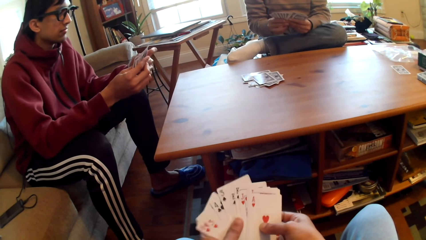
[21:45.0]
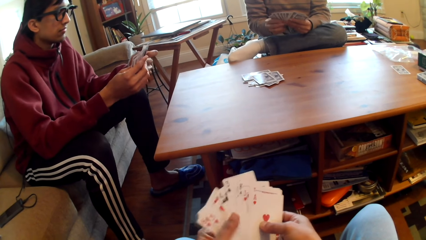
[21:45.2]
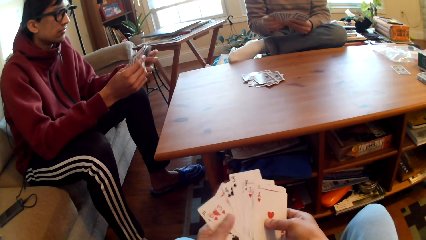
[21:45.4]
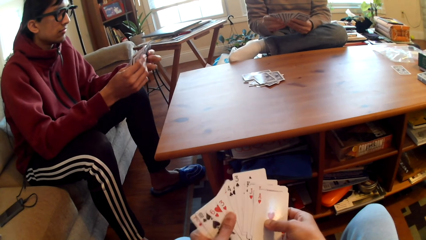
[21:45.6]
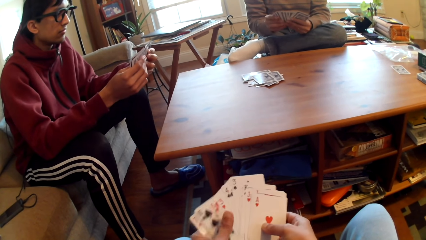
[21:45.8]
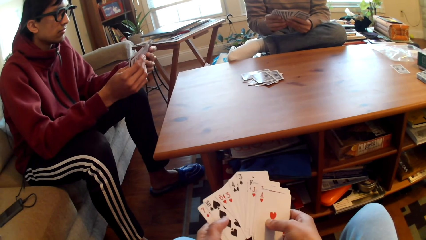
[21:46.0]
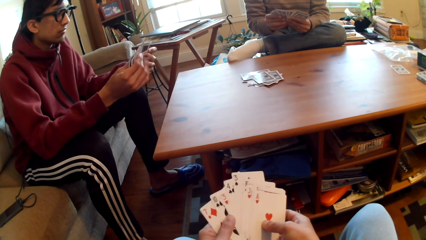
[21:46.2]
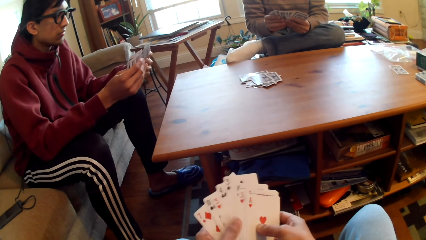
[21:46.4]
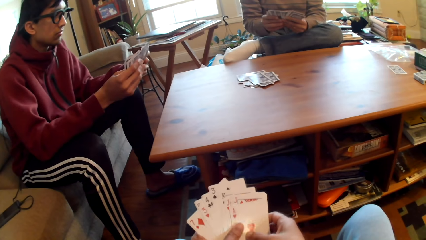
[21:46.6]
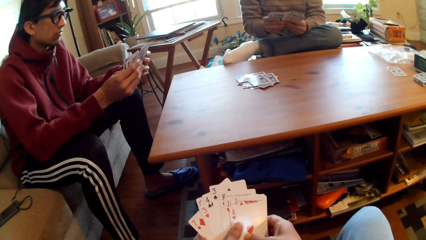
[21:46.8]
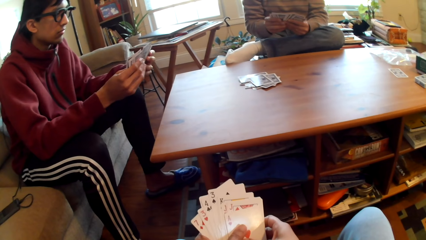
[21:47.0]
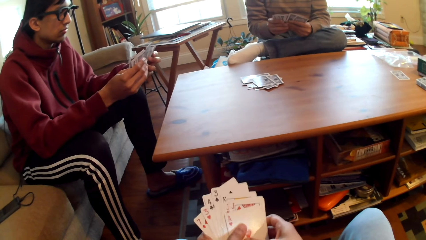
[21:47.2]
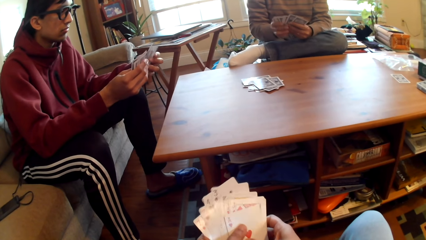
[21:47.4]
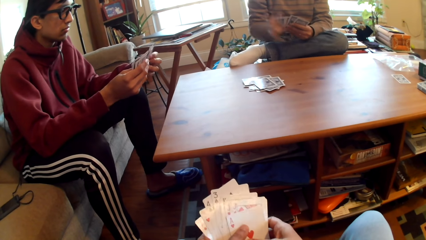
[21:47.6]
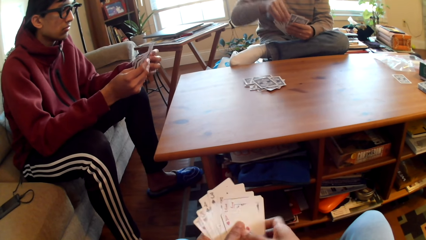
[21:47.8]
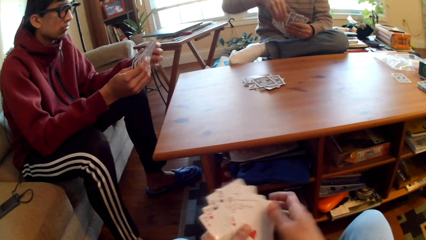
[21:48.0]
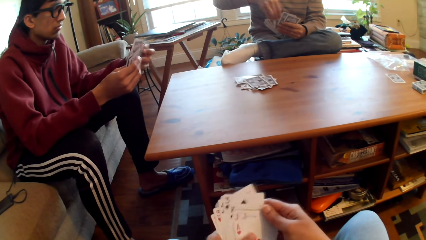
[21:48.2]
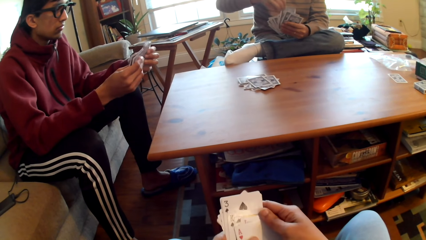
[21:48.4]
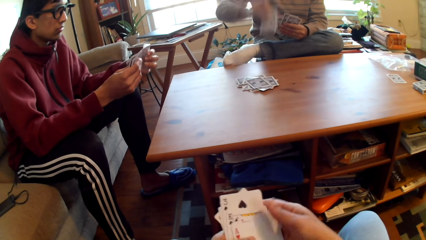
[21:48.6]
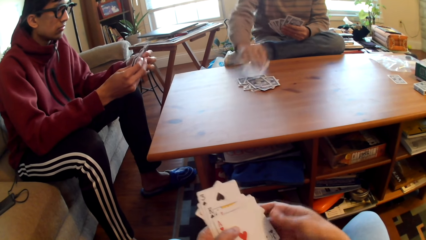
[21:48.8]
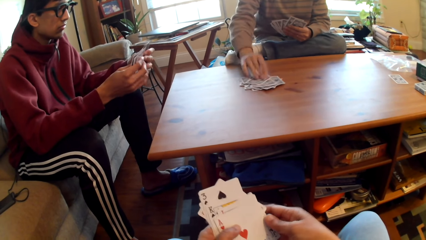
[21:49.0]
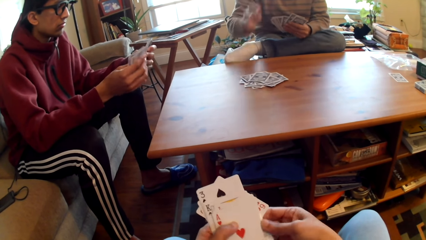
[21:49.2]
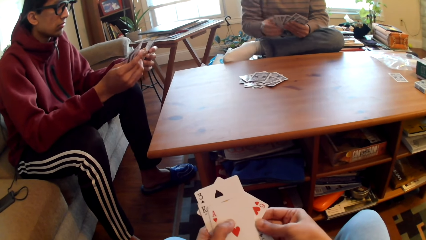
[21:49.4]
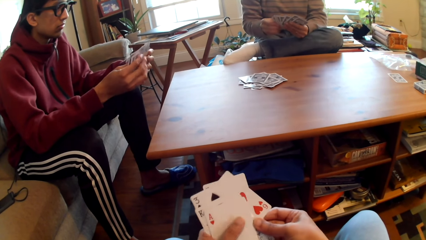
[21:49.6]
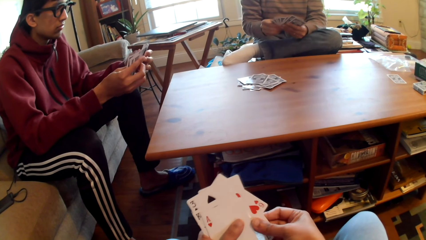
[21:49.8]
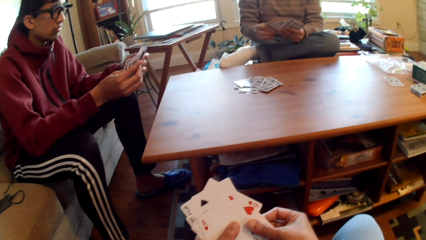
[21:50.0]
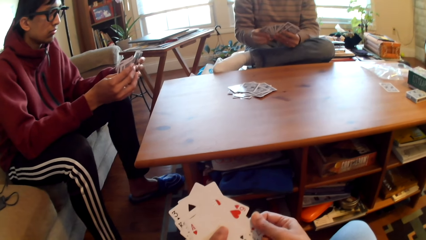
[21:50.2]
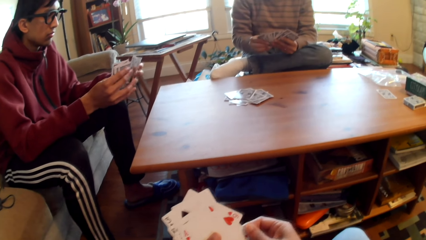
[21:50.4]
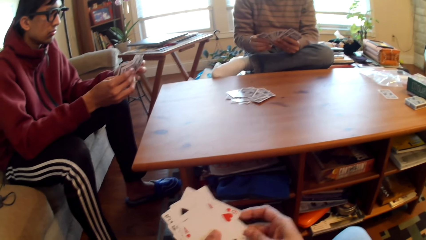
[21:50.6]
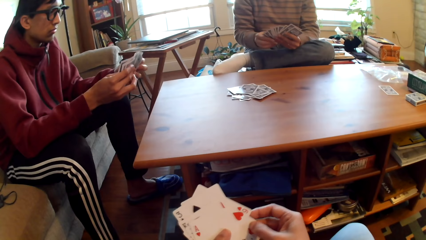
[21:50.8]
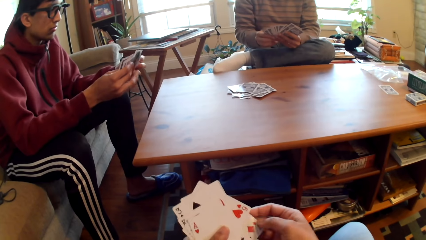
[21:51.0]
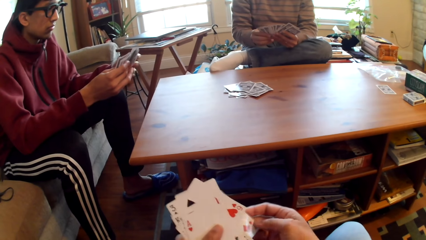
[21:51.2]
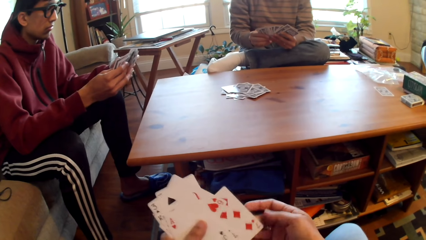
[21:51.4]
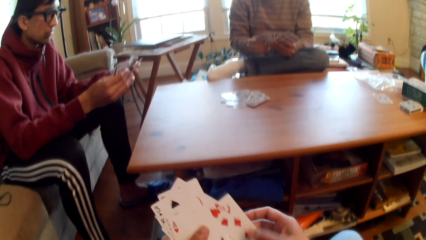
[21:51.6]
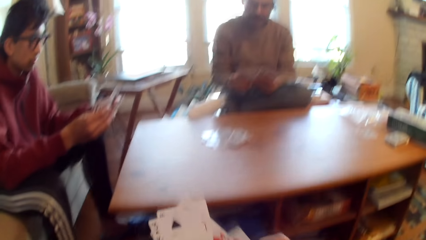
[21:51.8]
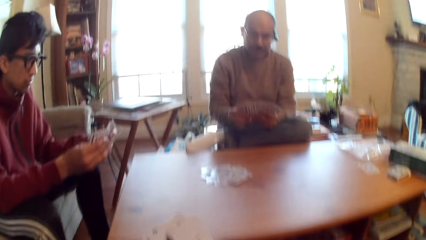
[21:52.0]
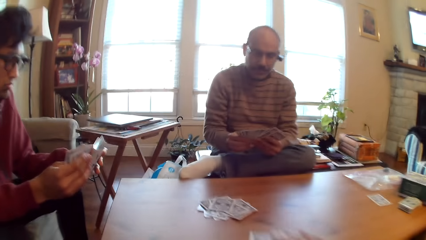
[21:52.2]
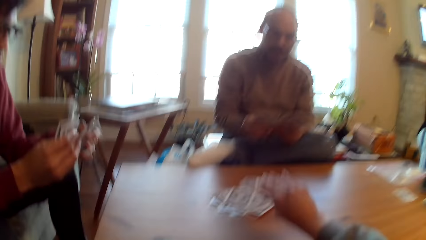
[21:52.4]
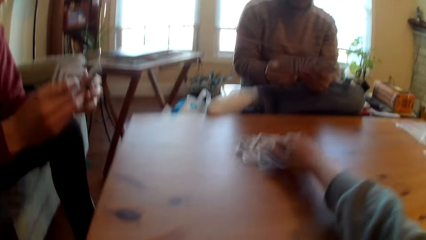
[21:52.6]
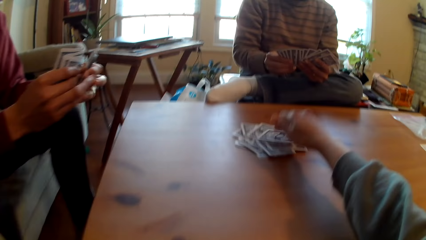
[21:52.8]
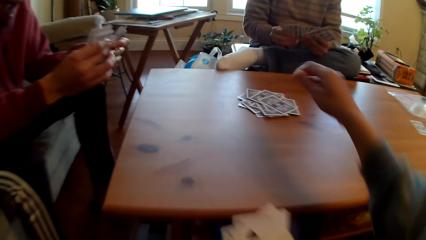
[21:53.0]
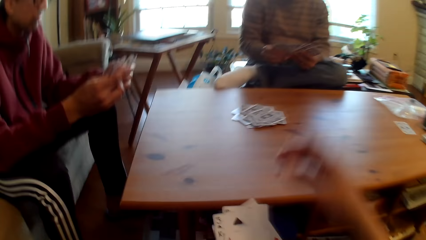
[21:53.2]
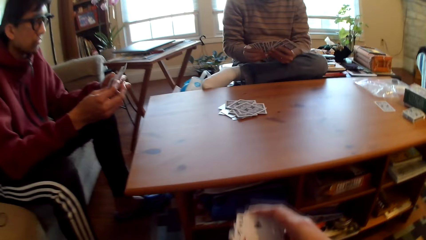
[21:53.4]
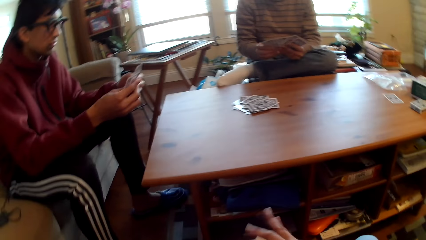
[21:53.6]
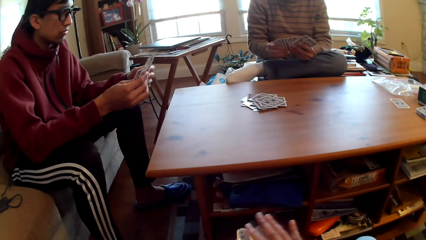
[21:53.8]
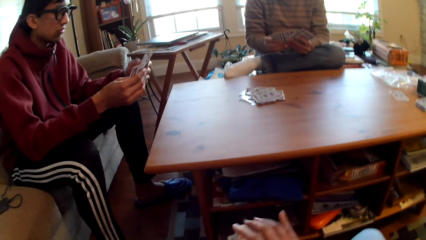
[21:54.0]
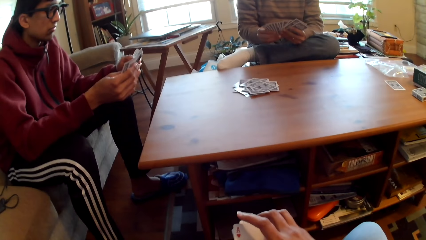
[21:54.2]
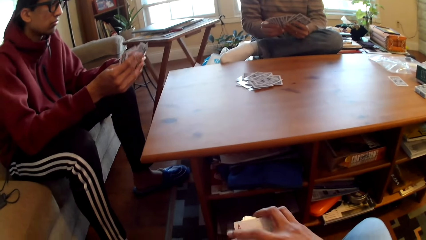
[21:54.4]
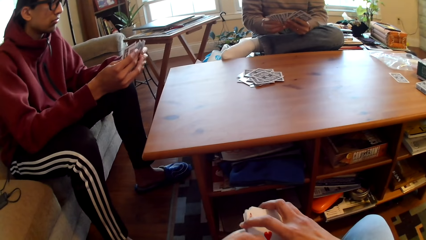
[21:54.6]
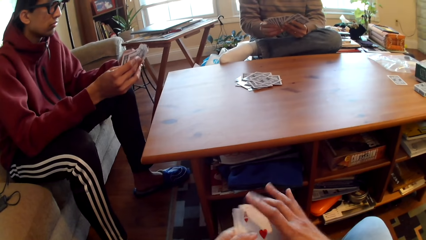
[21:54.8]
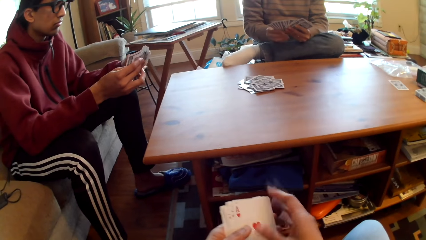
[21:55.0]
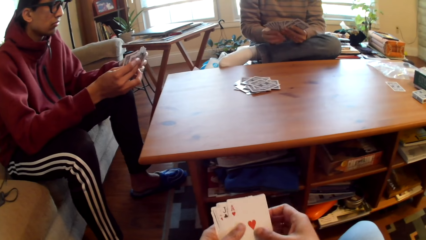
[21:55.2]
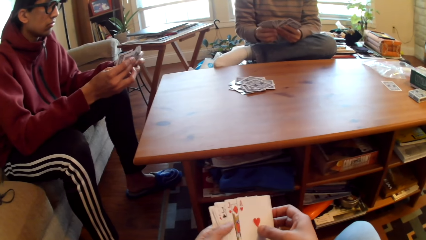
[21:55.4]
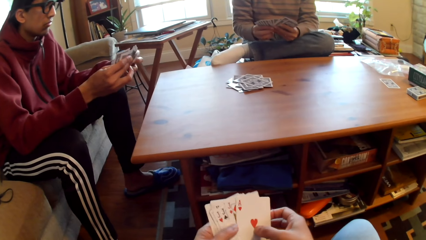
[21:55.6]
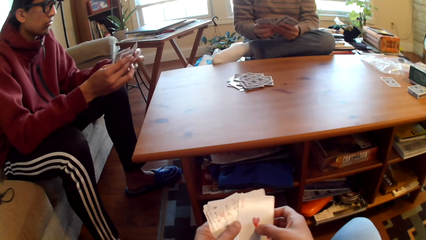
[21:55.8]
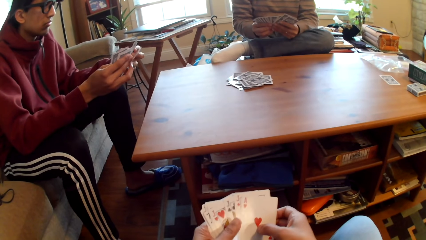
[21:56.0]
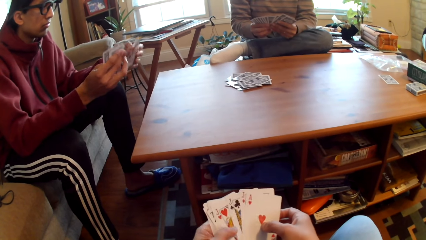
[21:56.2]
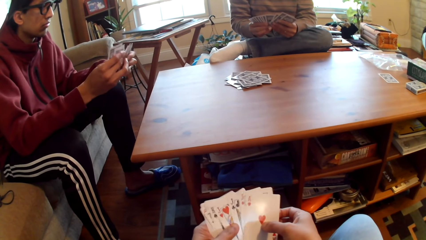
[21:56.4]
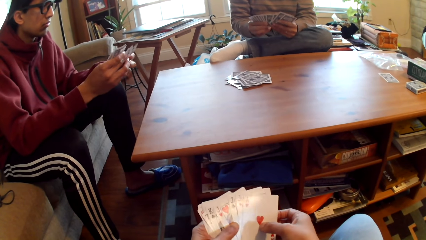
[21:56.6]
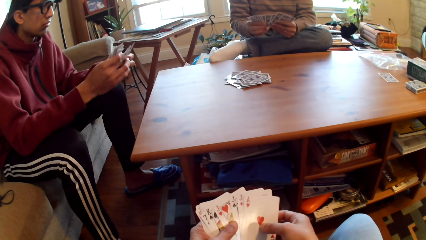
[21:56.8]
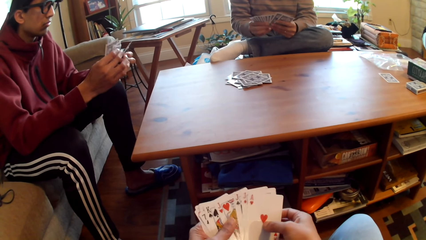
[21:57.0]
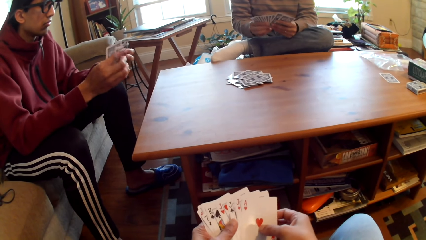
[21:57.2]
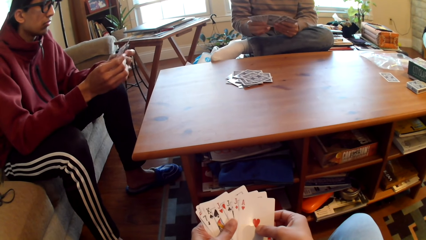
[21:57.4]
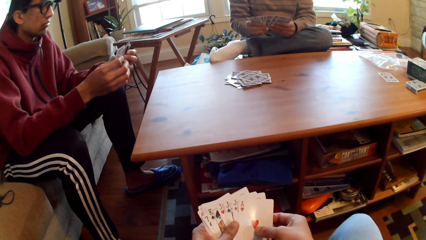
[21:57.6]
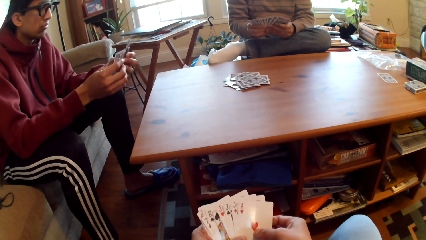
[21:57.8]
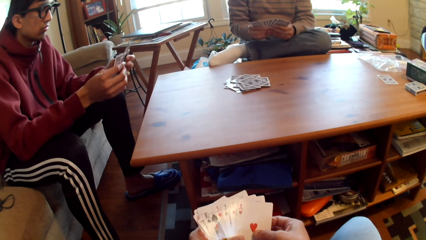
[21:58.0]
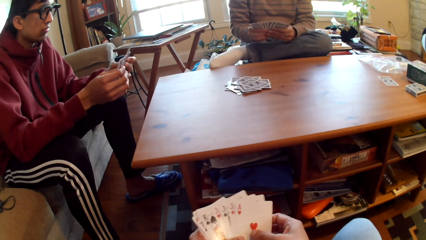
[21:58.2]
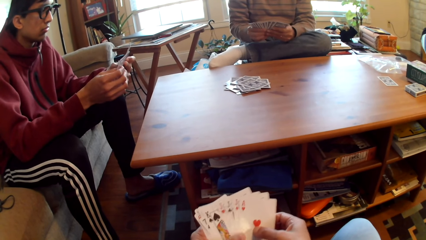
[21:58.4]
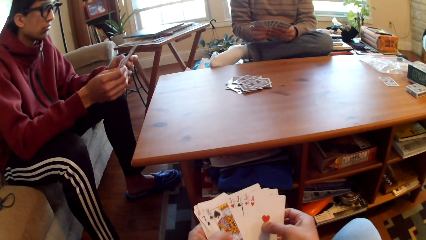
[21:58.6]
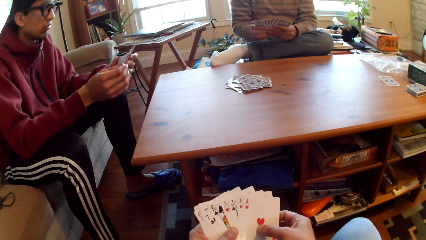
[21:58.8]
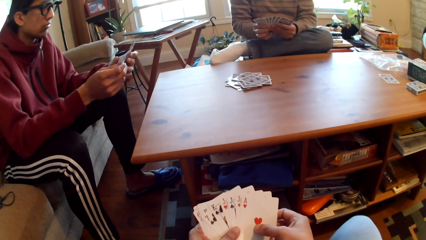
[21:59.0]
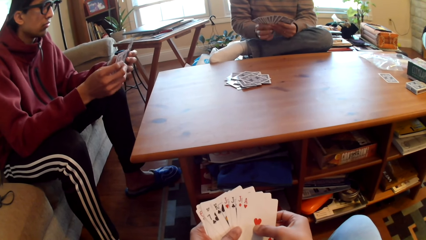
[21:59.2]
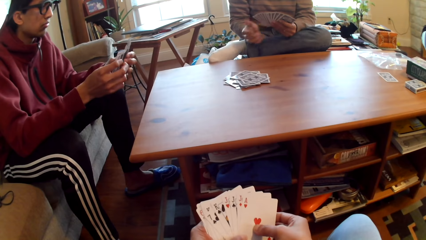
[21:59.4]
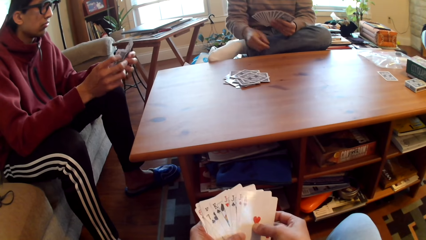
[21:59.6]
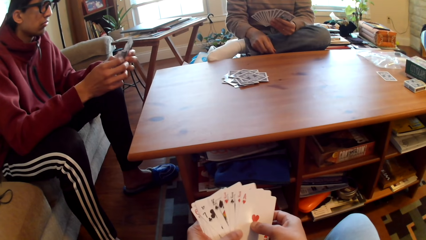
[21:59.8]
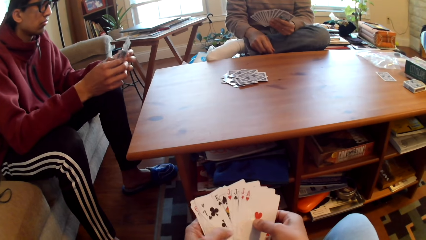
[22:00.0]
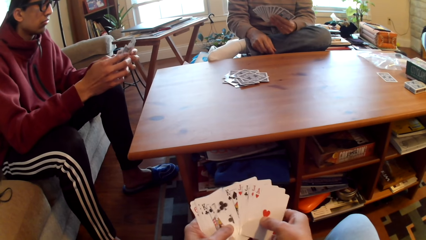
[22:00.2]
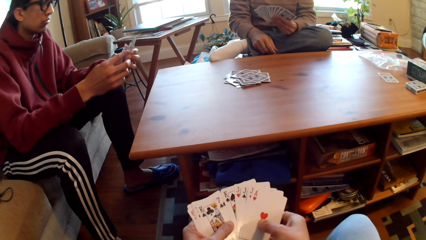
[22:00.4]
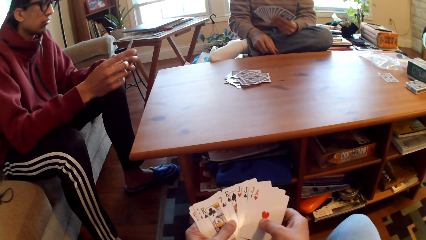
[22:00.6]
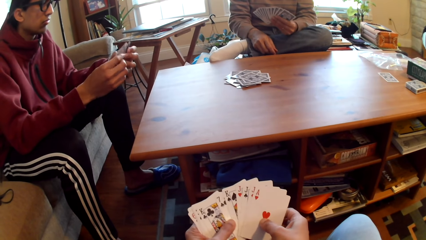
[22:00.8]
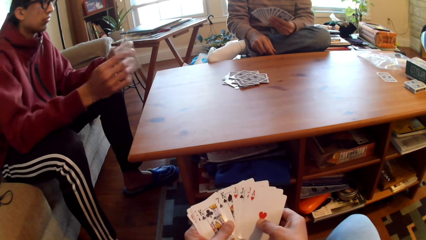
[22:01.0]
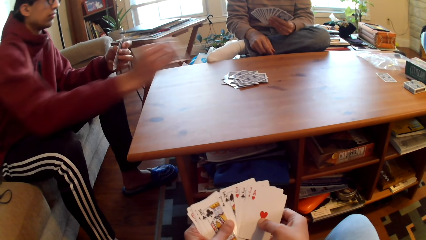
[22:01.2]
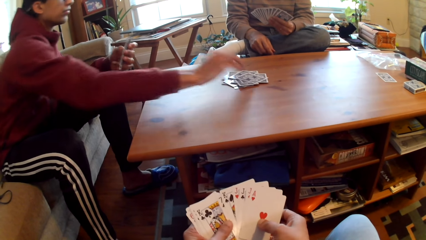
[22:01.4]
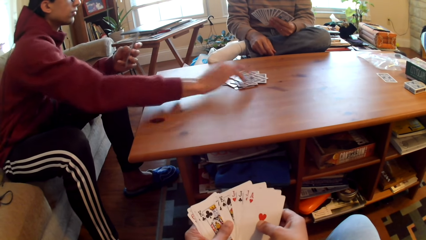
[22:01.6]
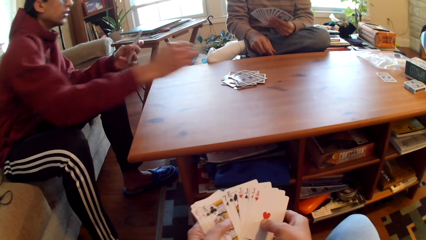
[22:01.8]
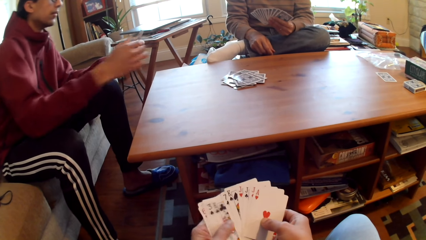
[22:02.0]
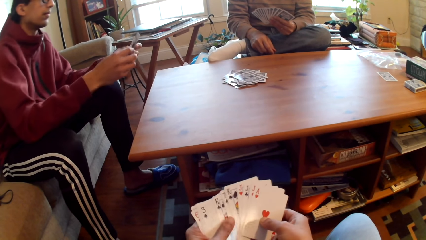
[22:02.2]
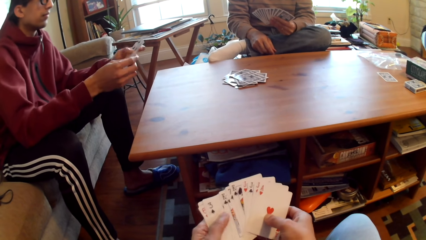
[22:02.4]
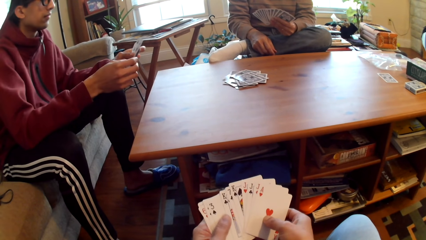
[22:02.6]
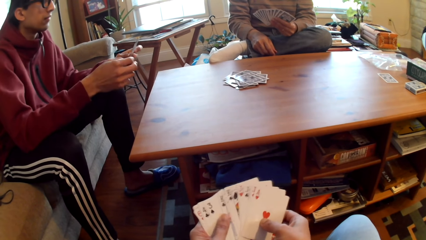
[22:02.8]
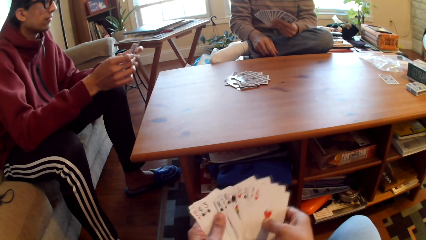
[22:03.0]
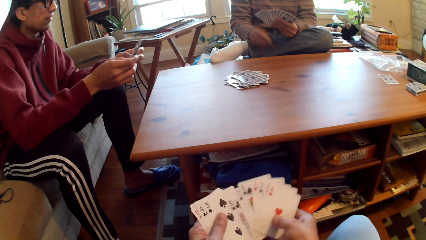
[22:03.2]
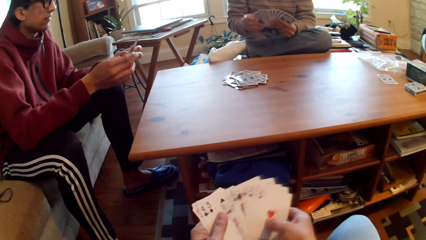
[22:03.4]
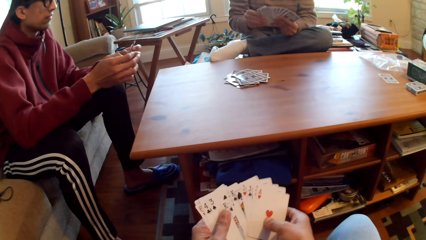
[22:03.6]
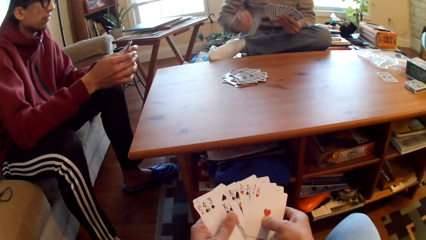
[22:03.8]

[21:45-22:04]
A person selects poker cards. Another person plays cards. A man puts the card on the table. The camera wearer puts the card on the table. They play poker. The second person selects cards. The camera wearer selects cards. Another man puts the card on the table. The first person plays poker.
